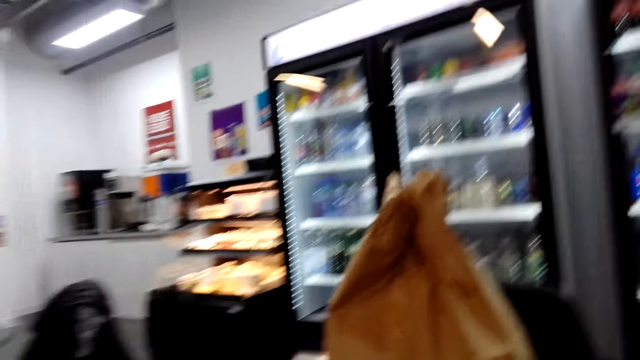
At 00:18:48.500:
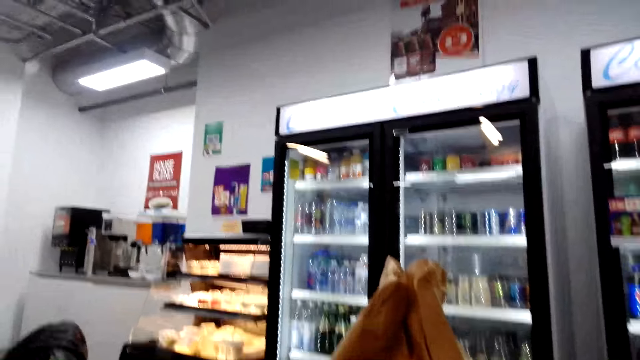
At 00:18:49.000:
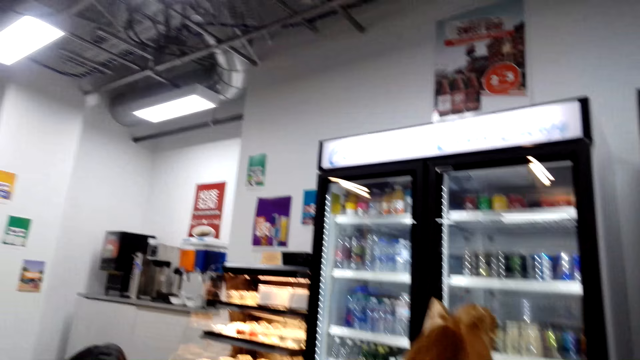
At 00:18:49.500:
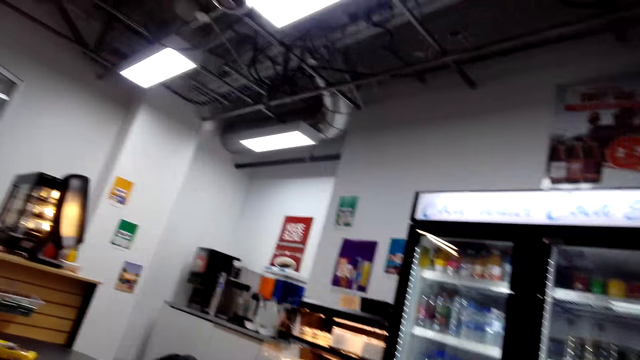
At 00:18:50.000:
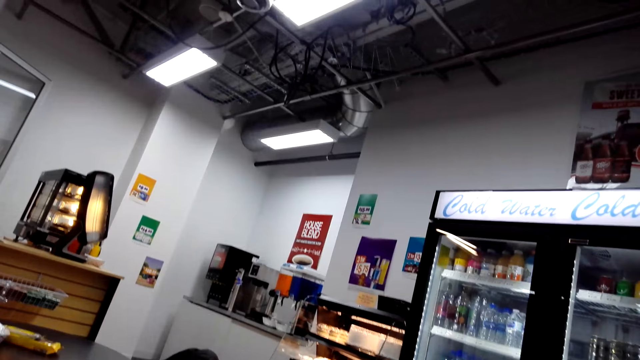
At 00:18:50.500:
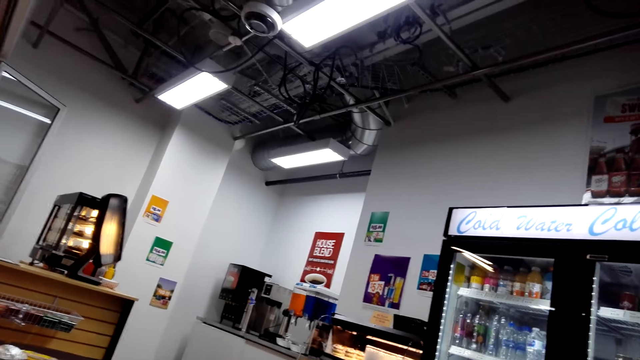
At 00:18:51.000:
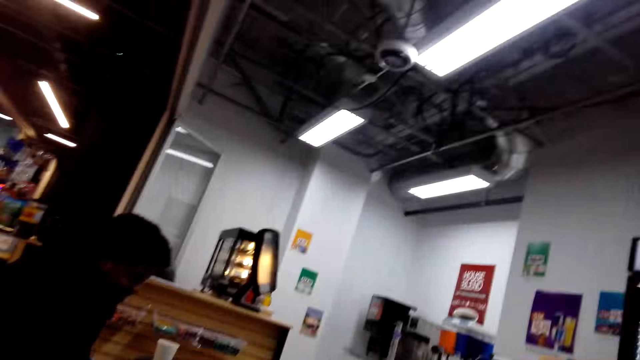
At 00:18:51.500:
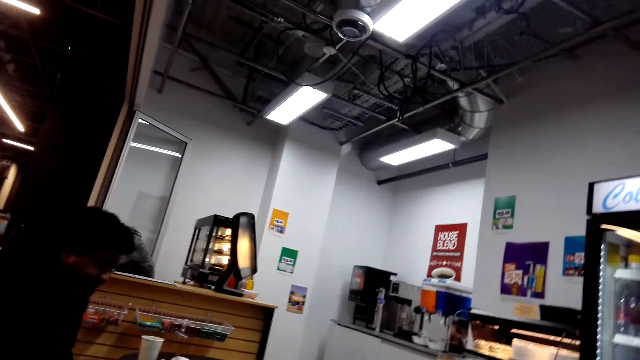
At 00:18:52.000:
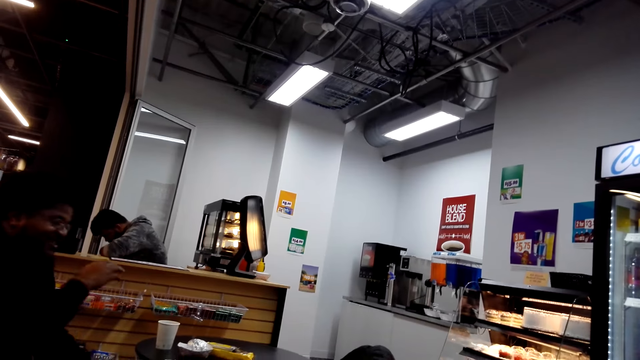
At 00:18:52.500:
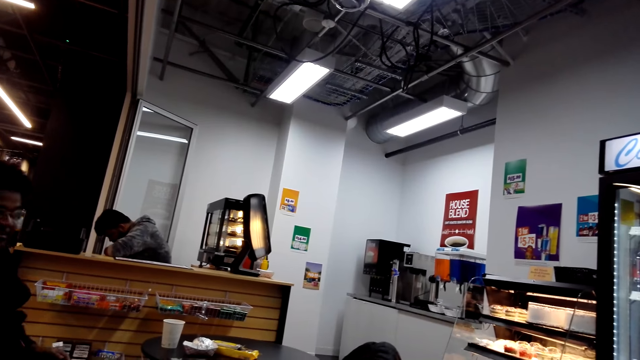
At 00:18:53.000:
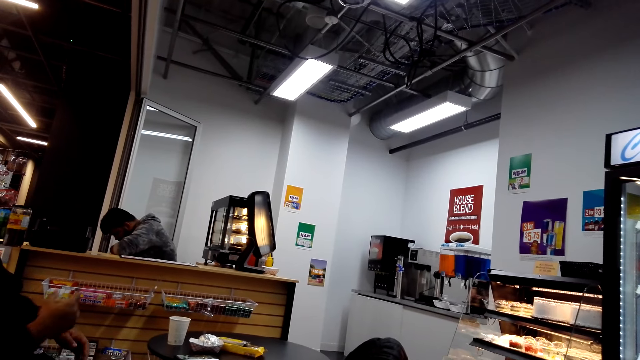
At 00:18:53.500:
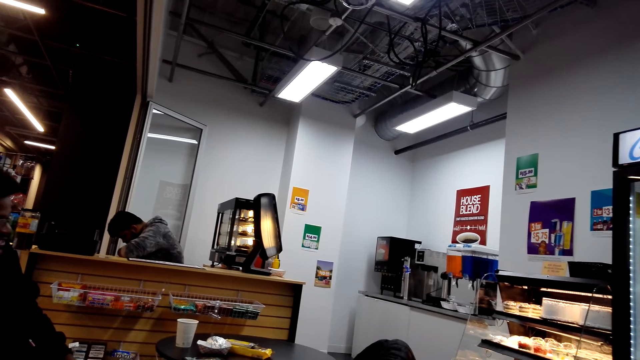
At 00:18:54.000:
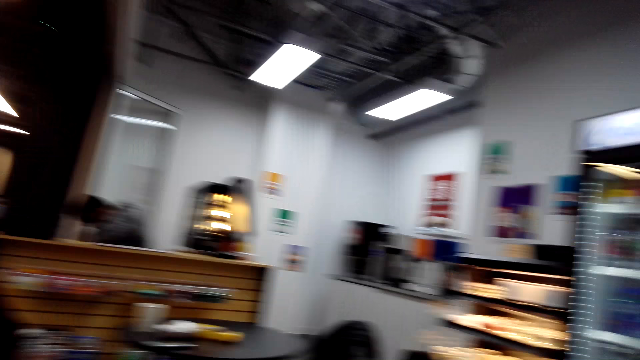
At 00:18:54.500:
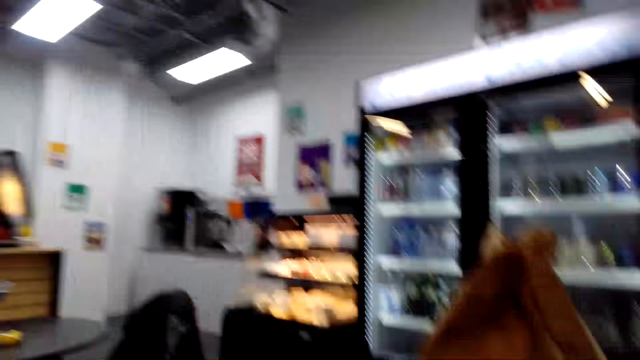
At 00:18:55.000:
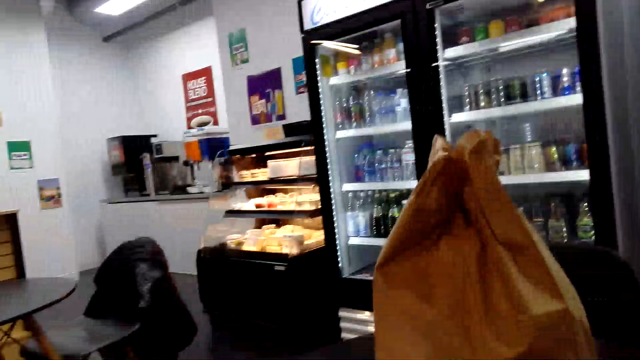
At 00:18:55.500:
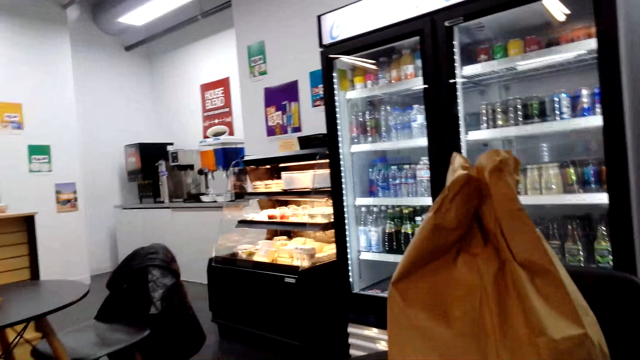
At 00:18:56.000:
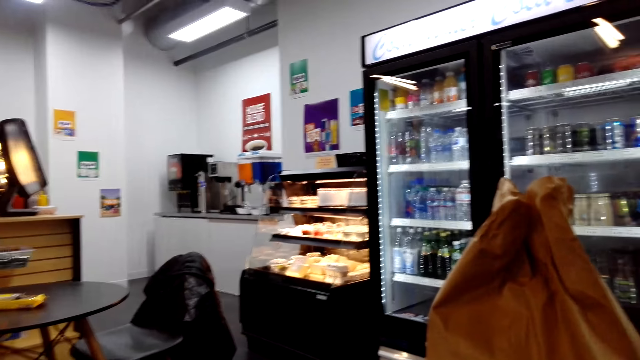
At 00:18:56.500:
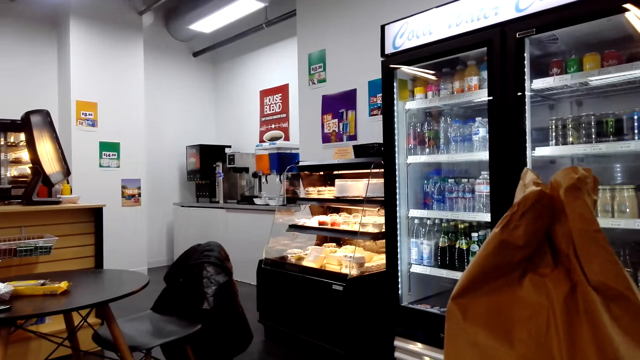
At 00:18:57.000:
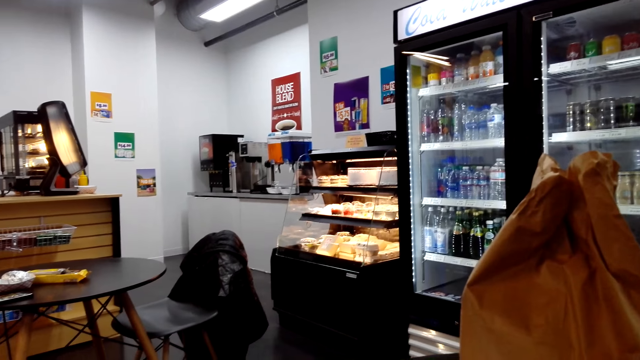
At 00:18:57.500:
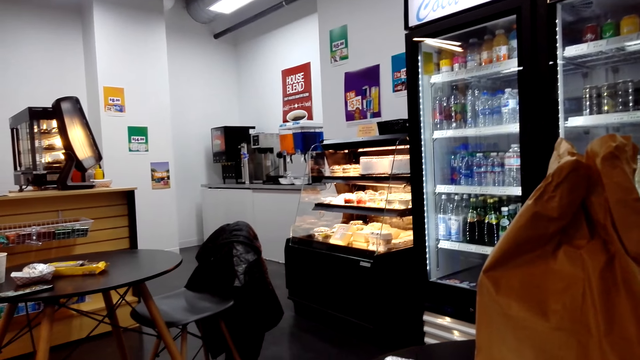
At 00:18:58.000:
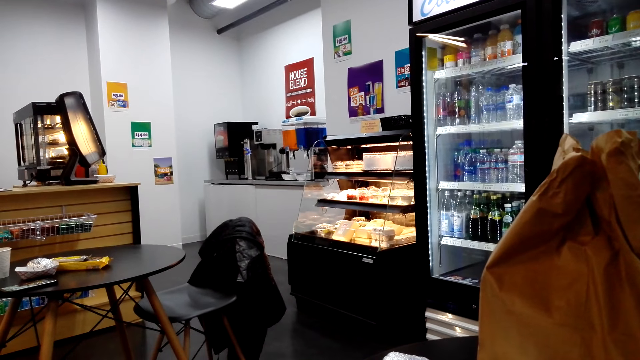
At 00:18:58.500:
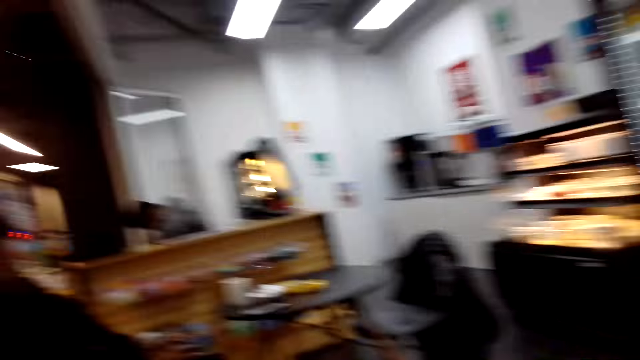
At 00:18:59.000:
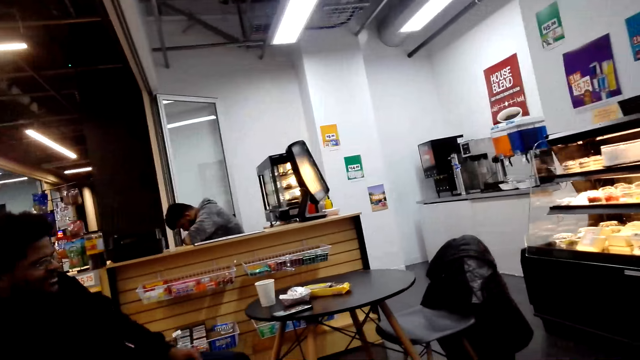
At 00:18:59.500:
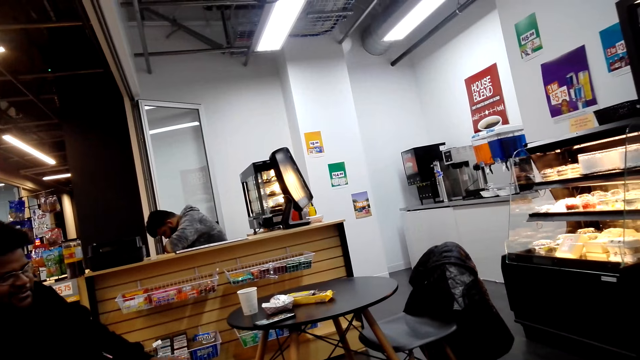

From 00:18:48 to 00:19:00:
A person interacts with the camera wearer.

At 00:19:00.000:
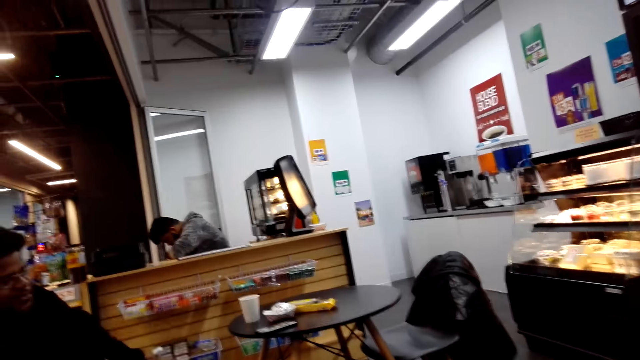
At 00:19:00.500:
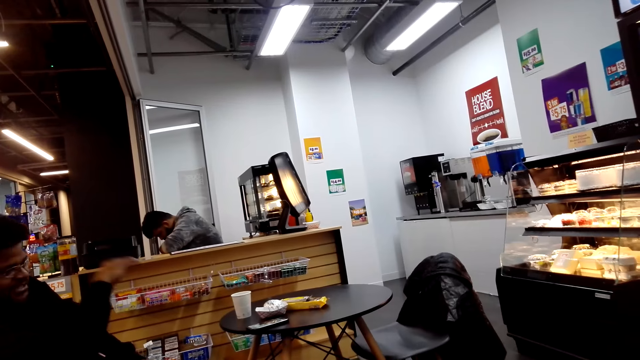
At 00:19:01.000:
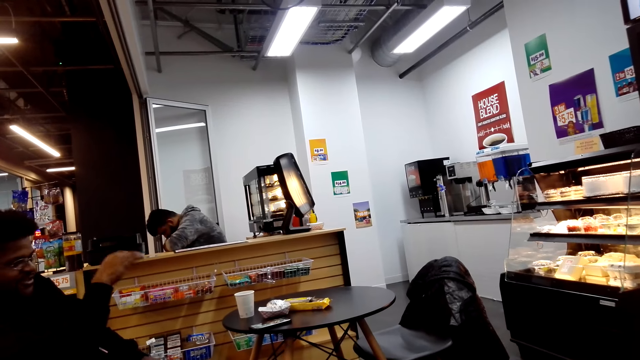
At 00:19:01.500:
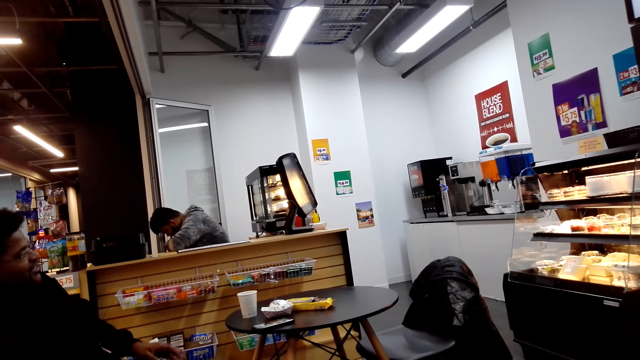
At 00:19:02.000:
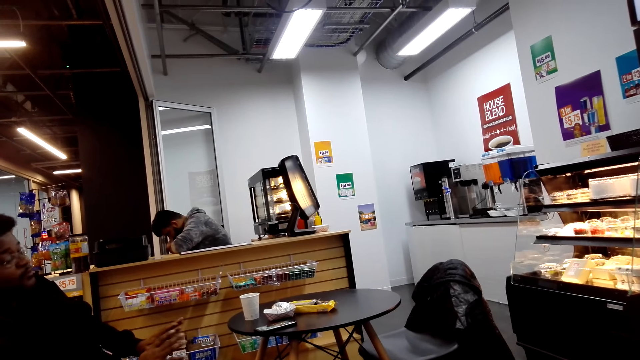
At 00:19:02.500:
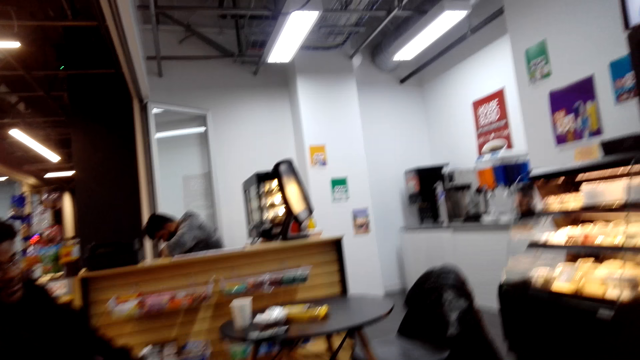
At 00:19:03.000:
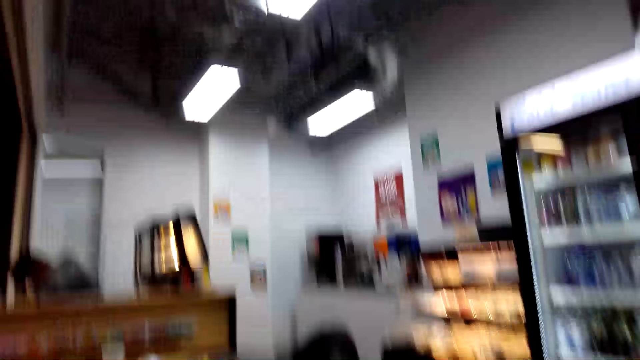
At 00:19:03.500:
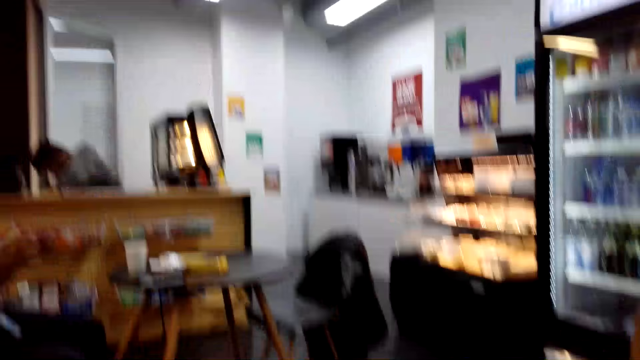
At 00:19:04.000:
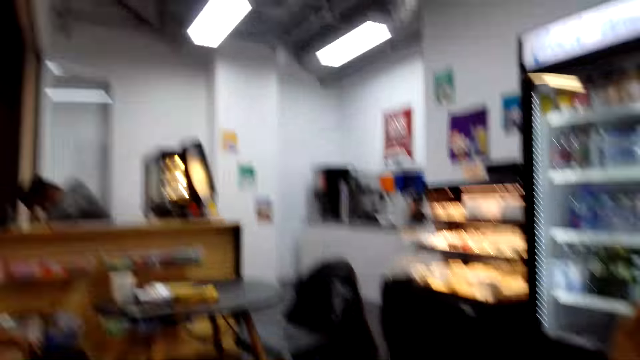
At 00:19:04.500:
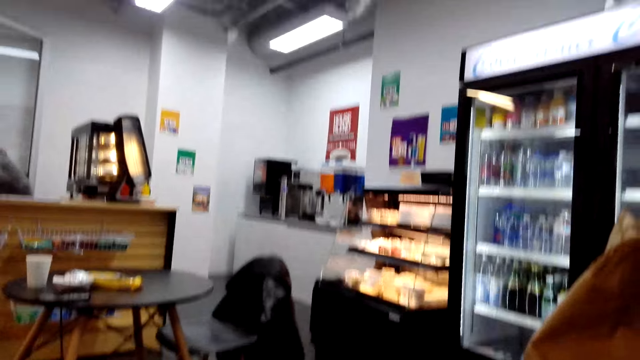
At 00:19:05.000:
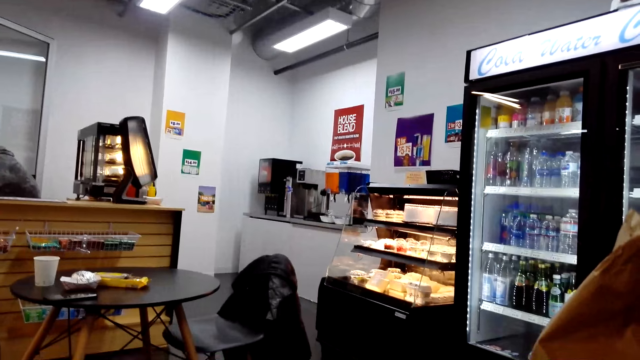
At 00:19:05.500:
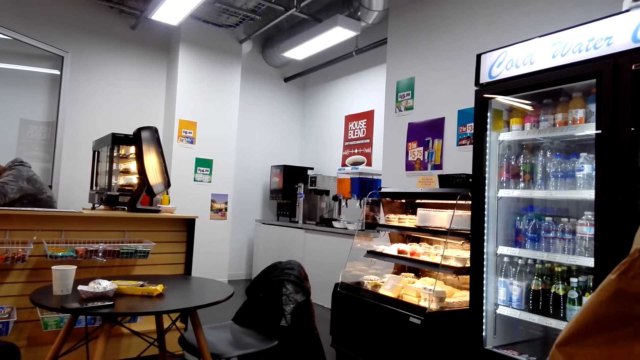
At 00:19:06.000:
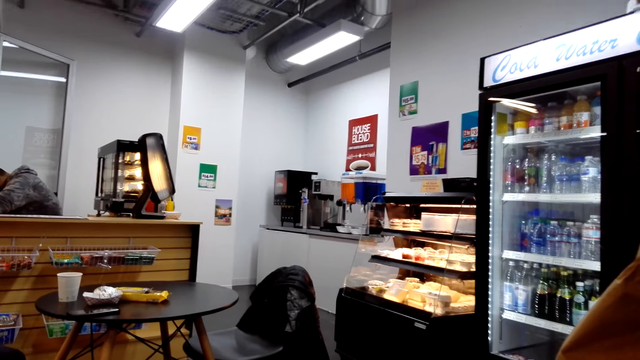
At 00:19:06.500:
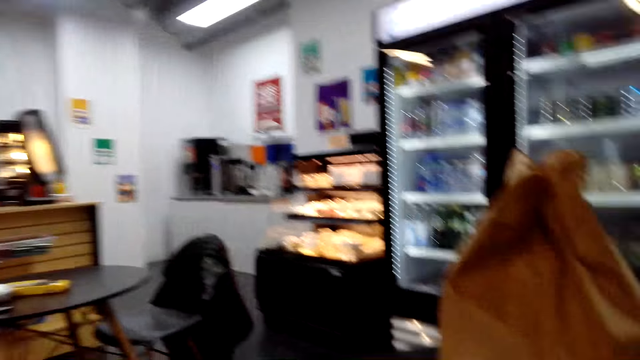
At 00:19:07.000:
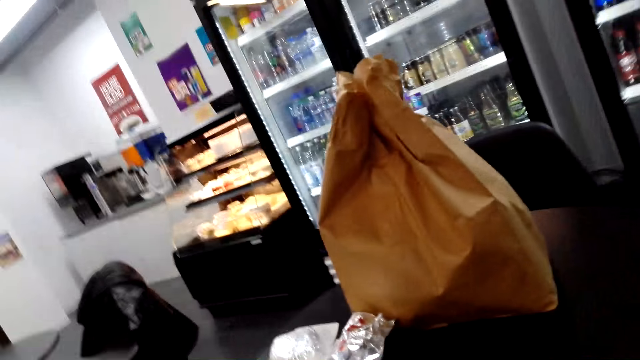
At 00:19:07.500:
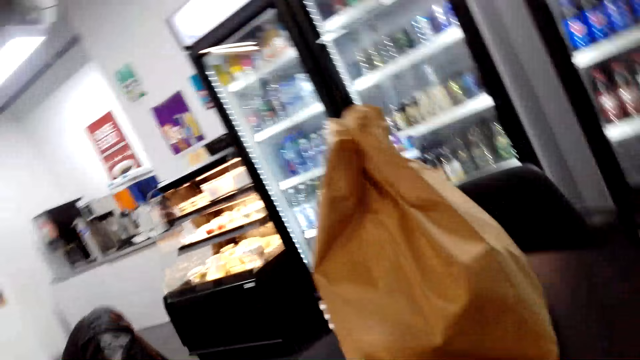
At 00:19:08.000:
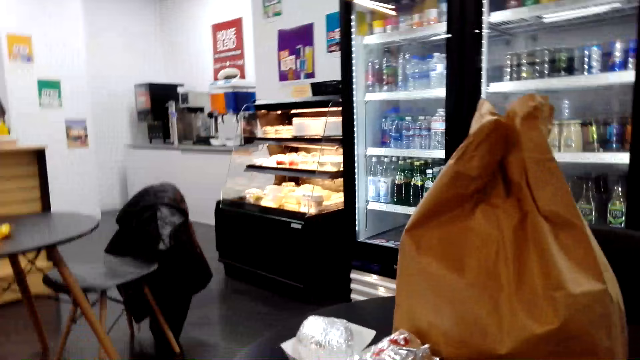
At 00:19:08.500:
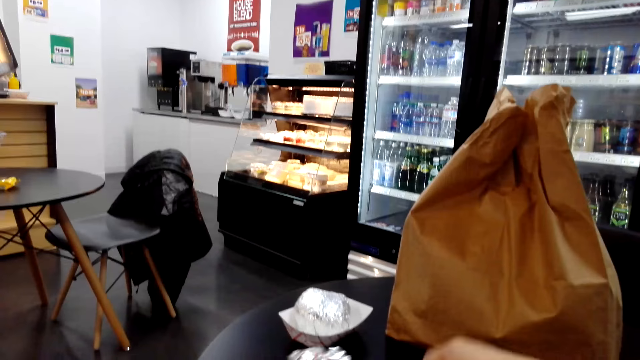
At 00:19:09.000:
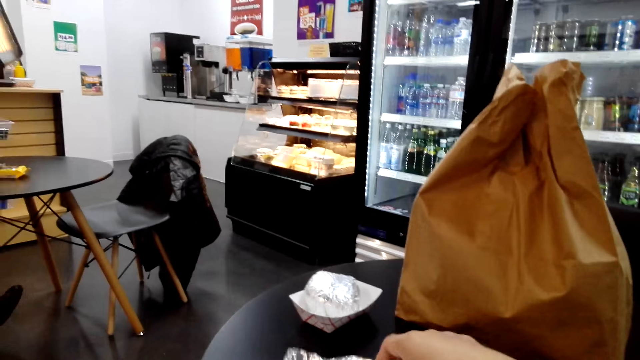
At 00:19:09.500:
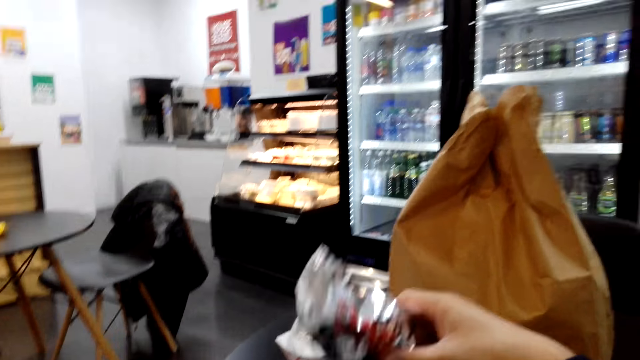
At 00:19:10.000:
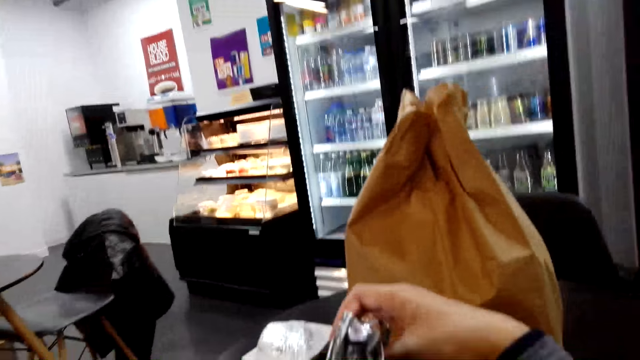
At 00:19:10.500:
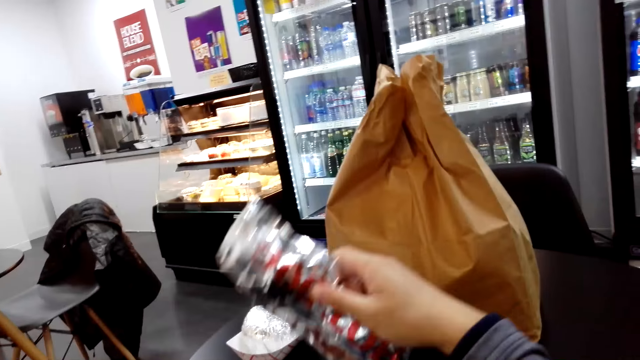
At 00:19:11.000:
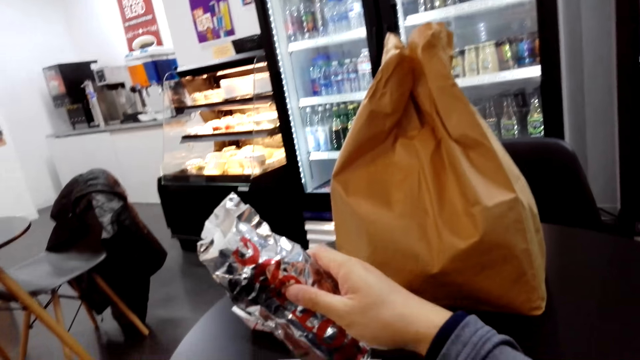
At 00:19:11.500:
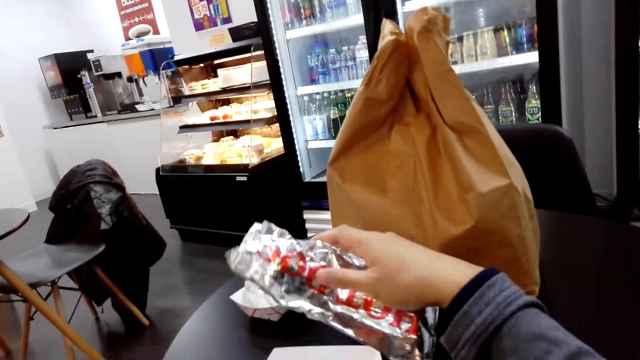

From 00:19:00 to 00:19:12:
The camera wearer picks up aluminum foil or a wrapping from the table. They hold the wrapping.
